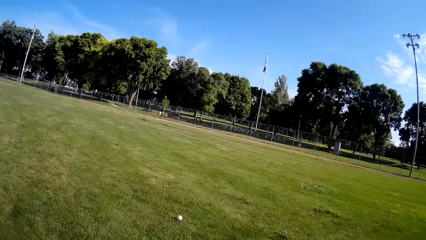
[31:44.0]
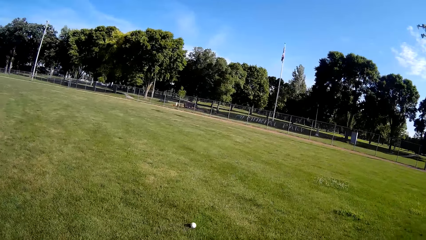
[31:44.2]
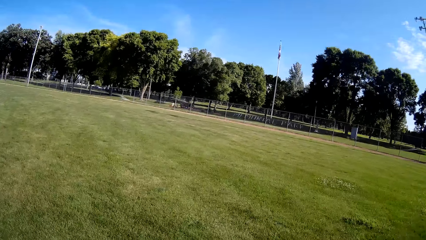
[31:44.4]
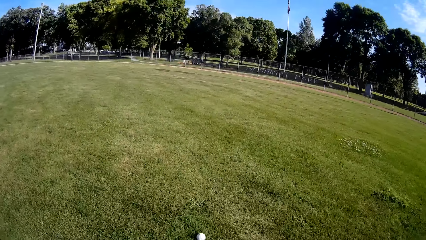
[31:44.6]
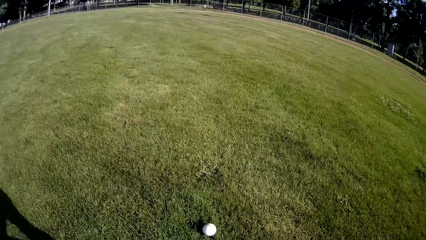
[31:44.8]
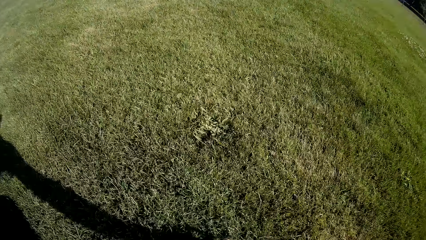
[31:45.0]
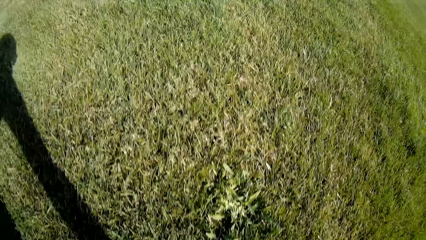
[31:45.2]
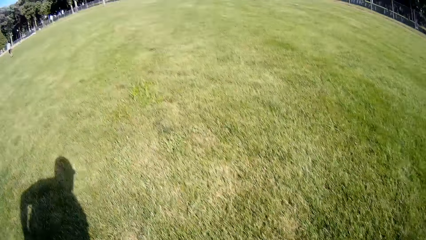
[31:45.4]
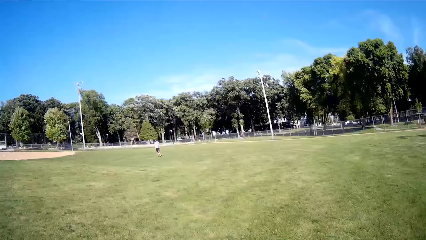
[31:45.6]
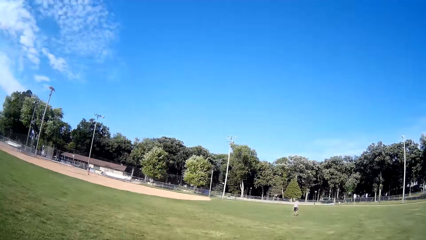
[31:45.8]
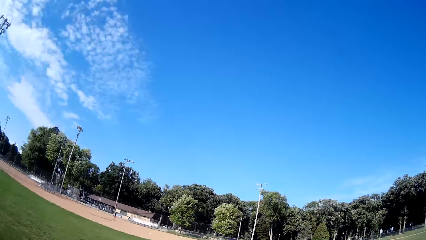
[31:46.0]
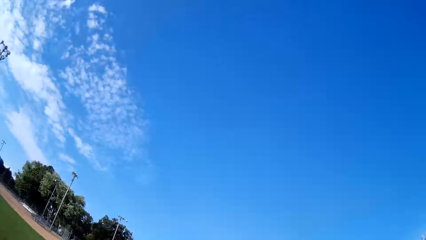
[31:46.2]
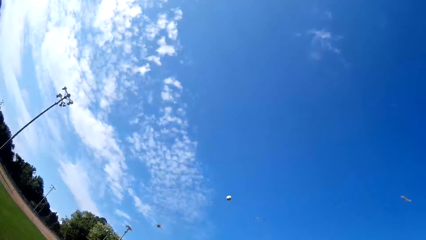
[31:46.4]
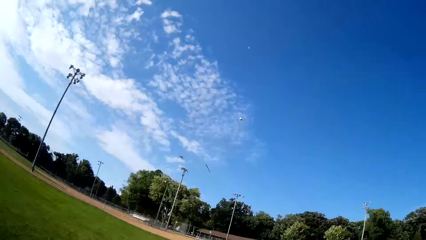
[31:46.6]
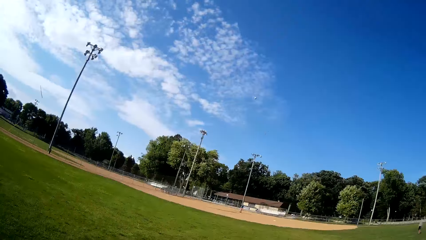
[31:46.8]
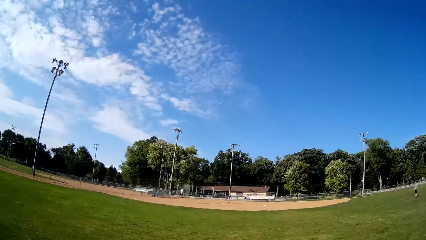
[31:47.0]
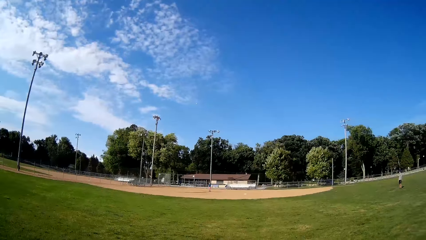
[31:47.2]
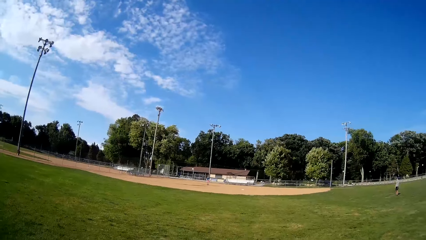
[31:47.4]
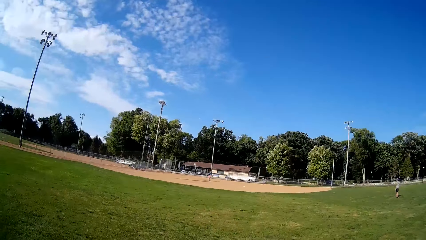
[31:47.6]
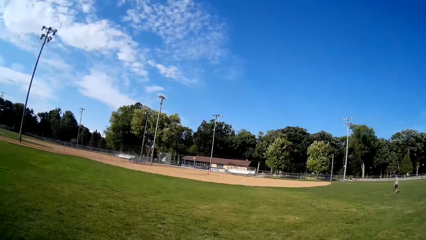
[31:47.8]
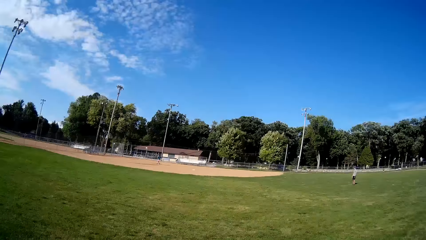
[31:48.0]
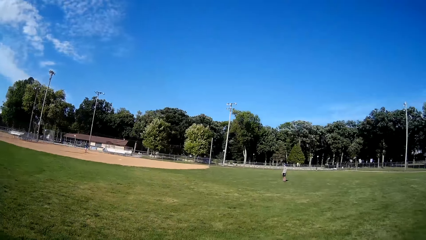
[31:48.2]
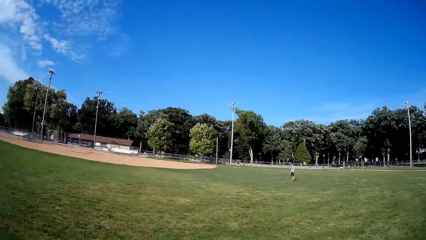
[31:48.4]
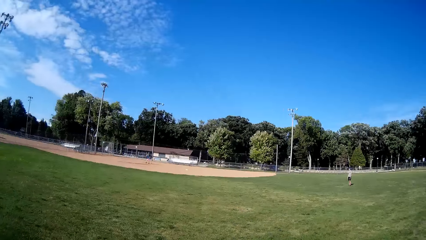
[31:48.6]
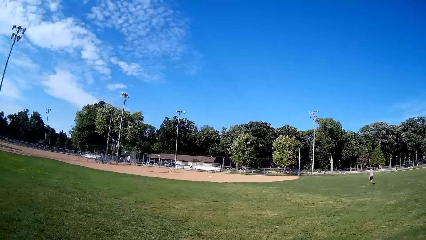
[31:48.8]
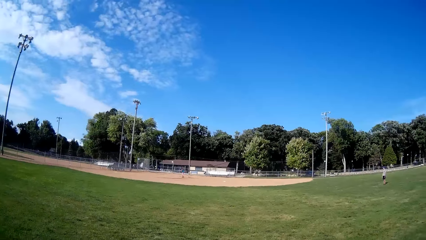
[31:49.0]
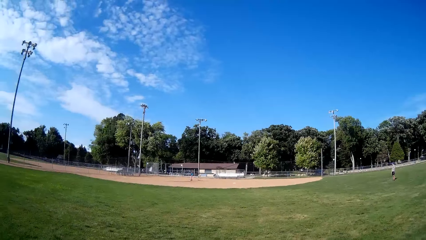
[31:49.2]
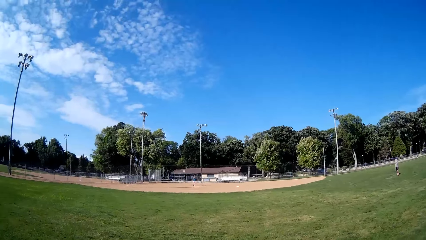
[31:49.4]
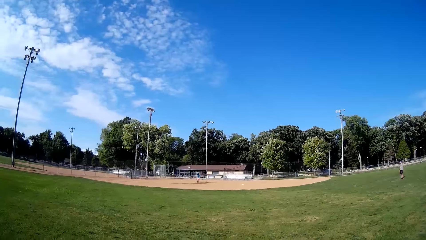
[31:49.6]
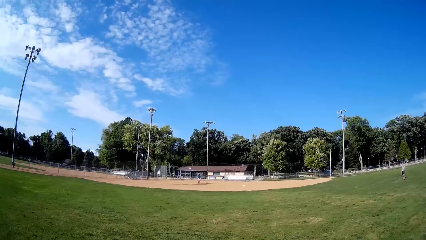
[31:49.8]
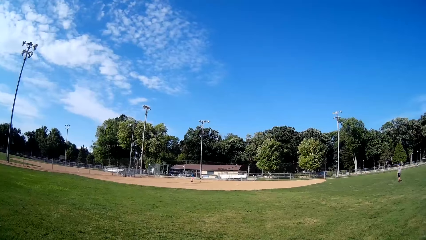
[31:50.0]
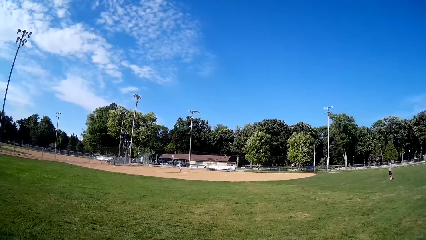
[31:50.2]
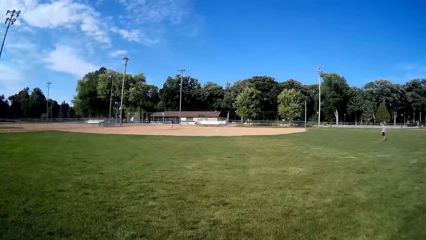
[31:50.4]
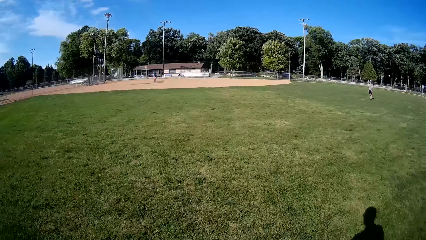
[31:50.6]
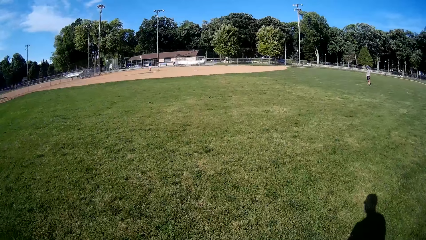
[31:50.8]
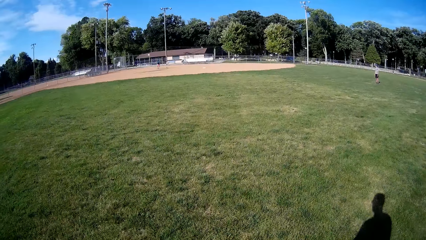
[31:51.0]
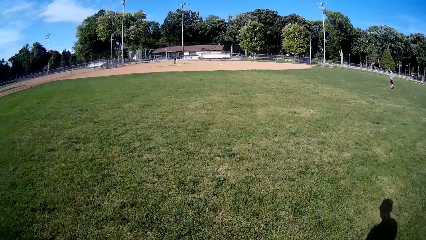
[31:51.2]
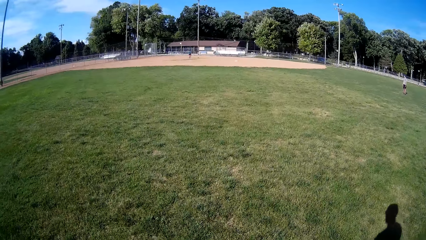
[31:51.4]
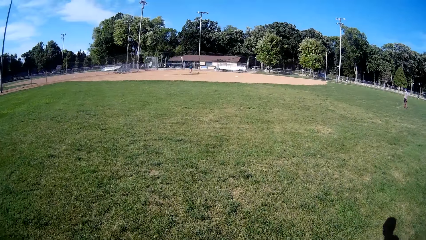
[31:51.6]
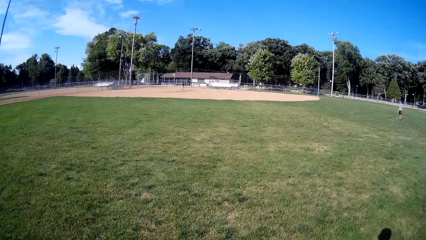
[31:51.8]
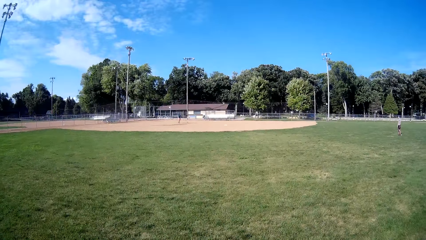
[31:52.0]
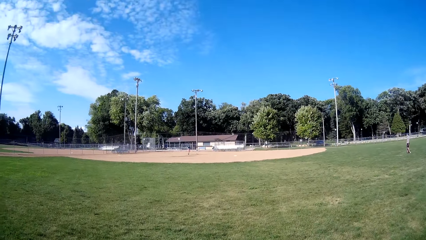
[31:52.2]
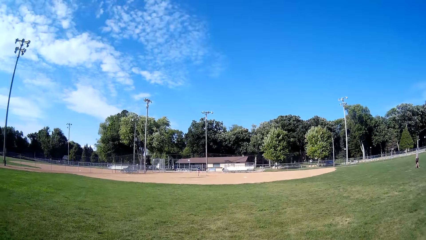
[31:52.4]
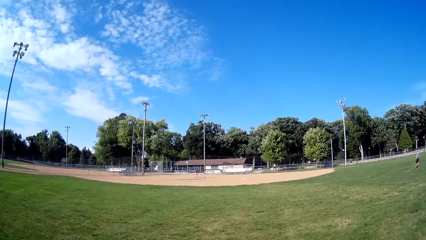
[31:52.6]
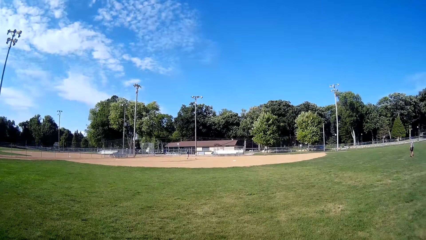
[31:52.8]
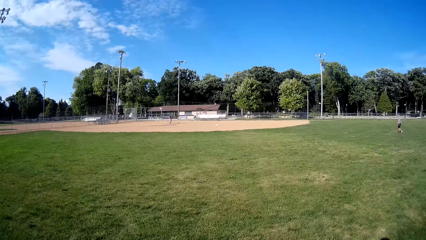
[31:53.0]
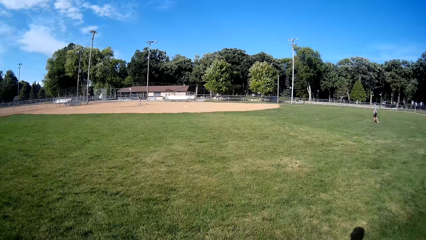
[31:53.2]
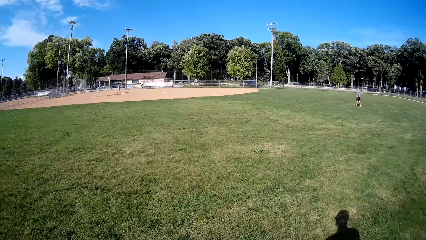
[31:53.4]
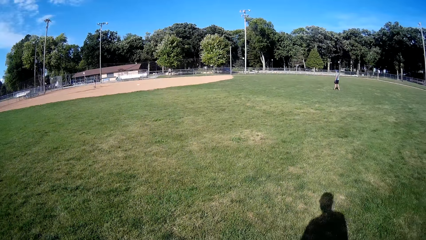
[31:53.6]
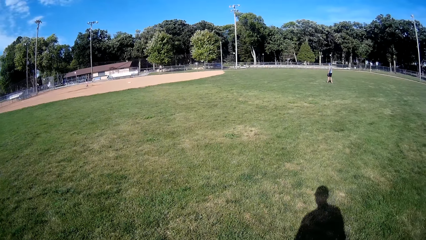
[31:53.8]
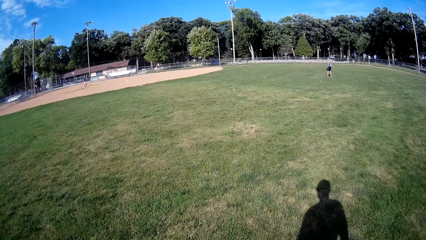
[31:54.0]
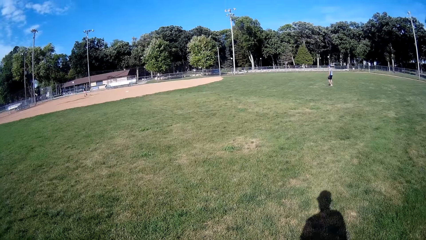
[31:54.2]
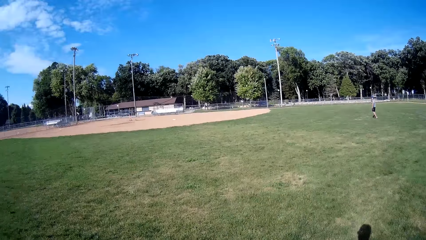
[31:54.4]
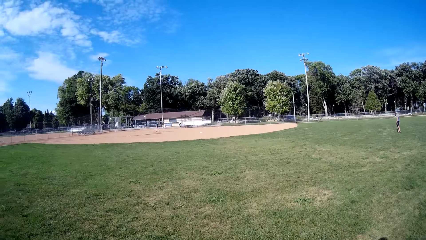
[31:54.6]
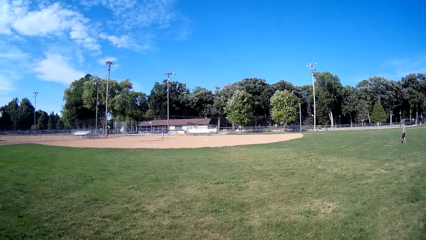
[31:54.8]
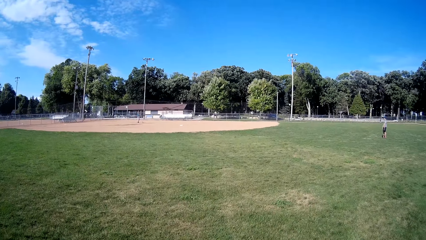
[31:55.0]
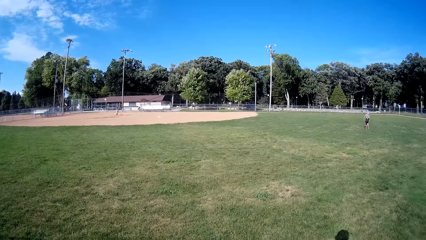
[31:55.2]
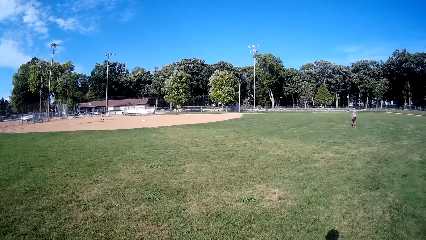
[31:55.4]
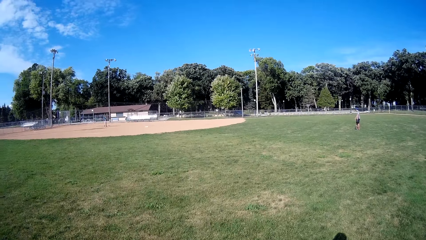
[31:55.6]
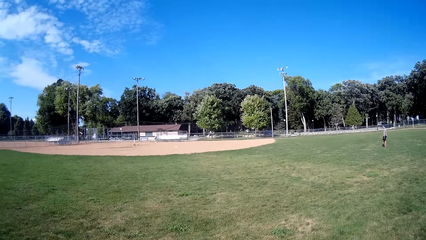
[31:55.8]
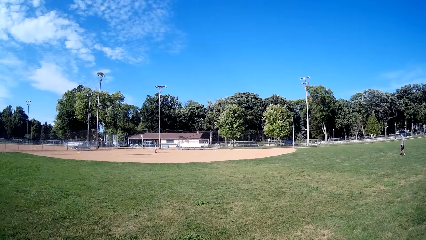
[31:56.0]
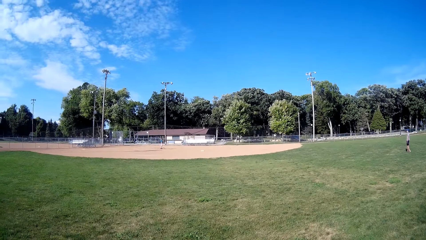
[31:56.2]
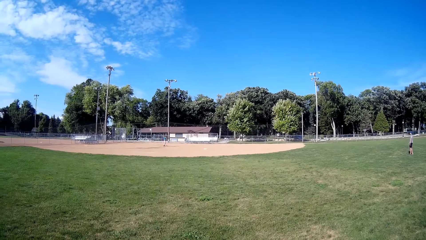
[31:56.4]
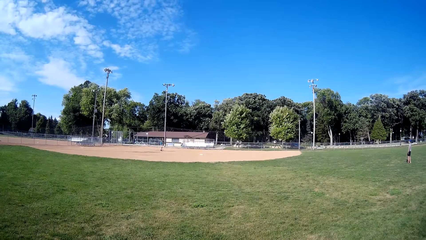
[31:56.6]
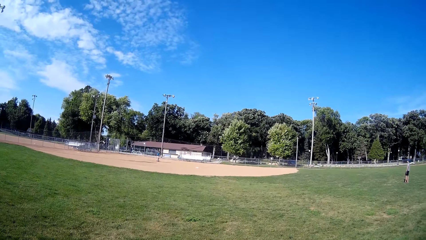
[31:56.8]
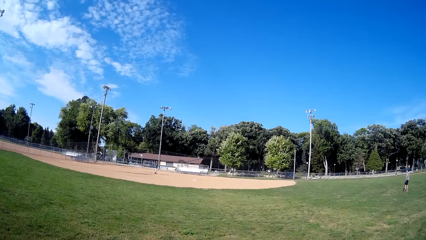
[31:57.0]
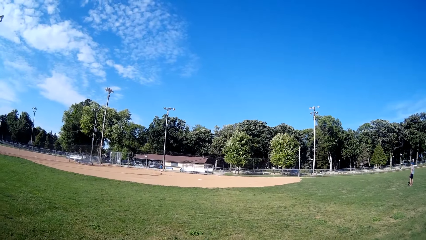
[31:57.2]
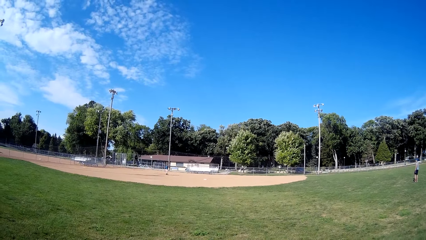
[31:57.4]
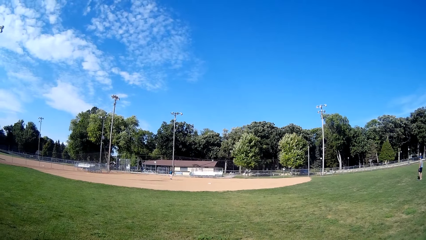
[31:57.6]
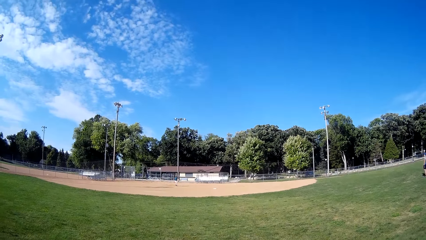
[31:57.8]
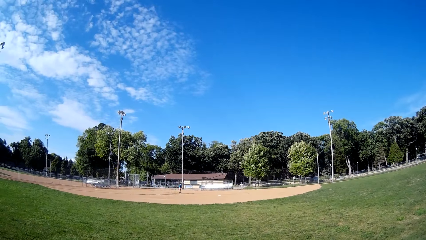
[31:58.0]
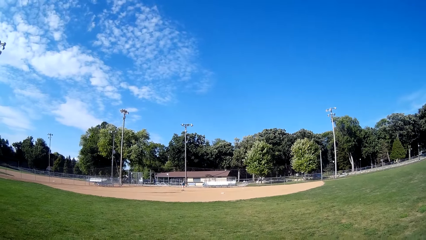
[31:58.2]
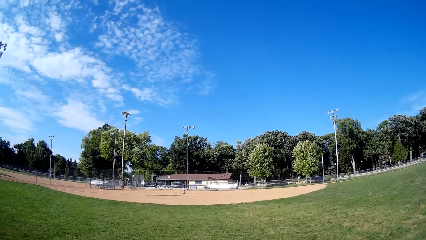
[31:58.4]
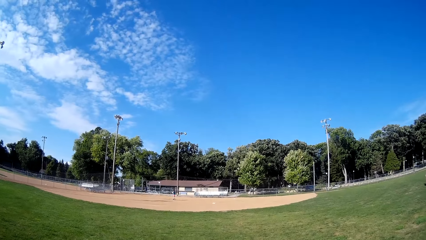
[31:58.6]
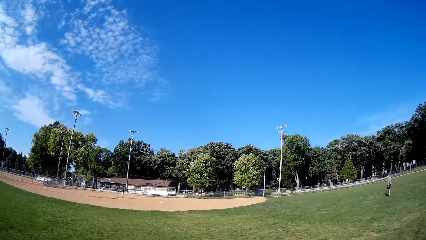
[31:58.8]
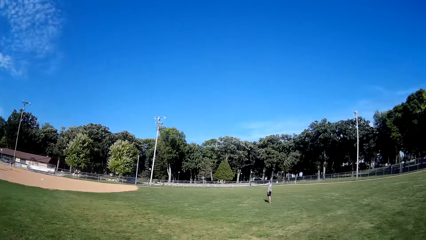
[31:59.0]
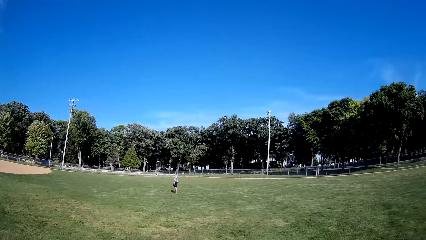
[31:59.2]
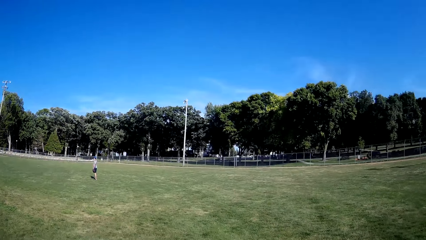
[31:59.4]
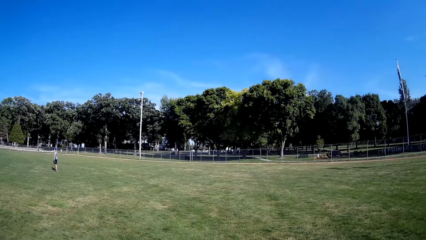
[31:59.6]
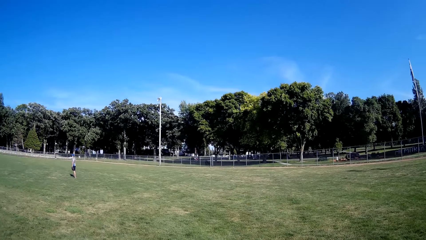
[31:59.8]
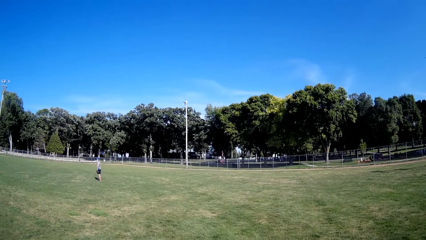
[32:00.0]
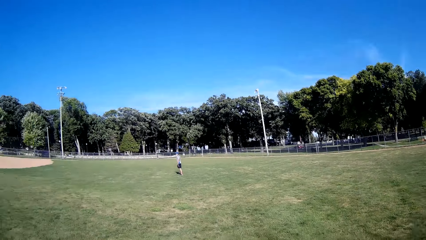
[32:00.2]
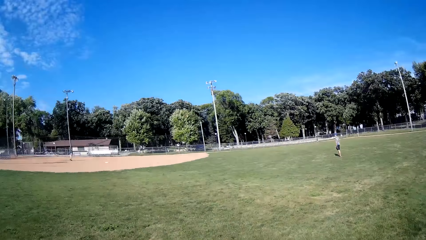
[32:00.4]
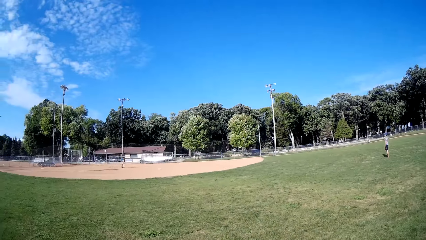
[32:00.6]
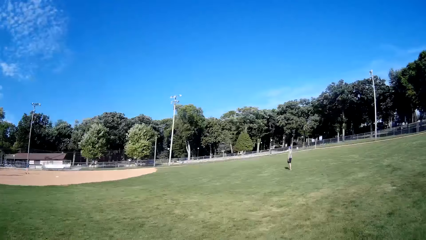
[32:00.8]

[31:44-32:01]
The camera wearer walks towards the baseball. They pick up the baseball on the floor of the field. They throw the baseball to a man. They watch the man and another man on the field.
